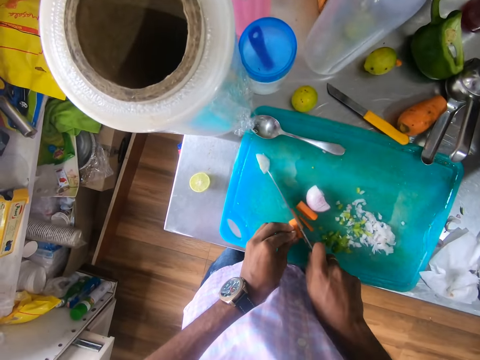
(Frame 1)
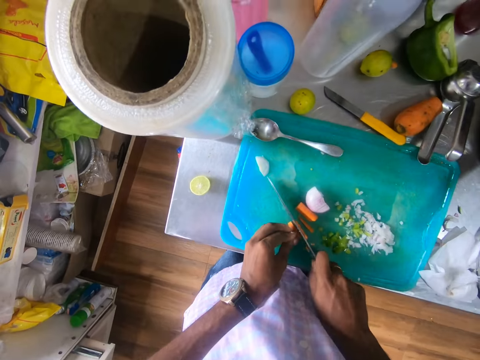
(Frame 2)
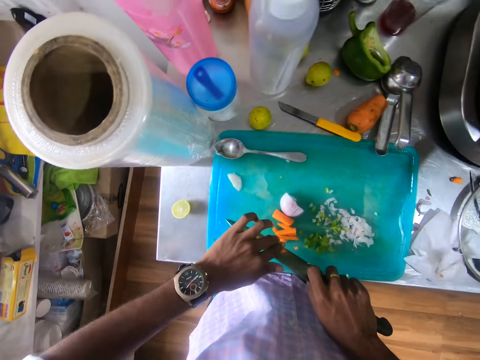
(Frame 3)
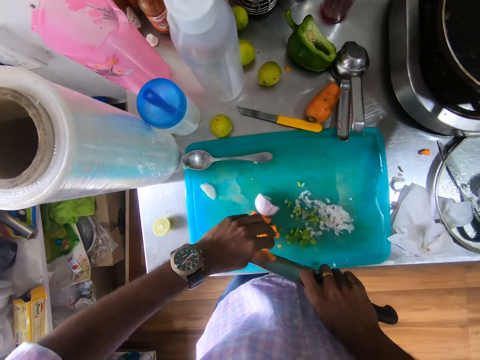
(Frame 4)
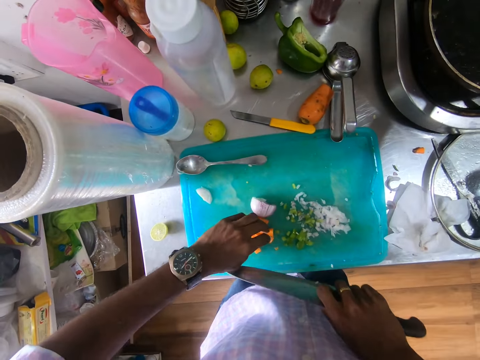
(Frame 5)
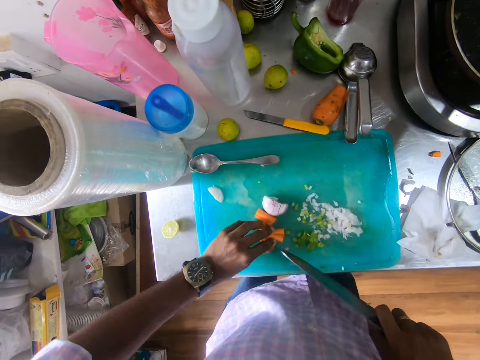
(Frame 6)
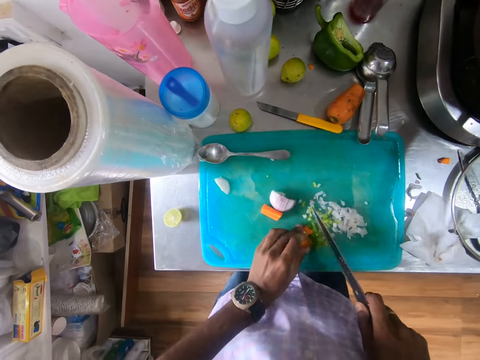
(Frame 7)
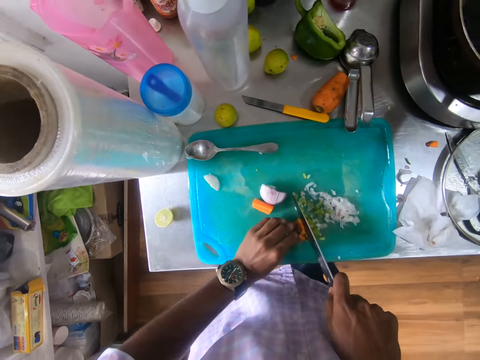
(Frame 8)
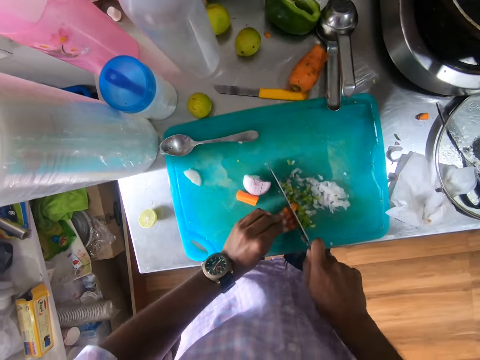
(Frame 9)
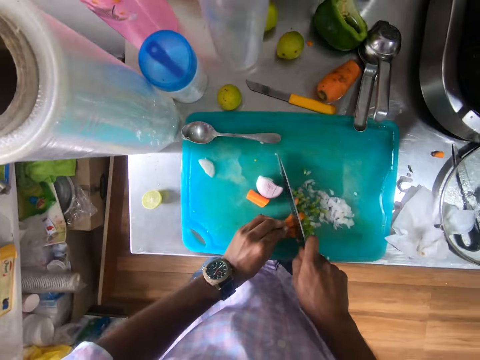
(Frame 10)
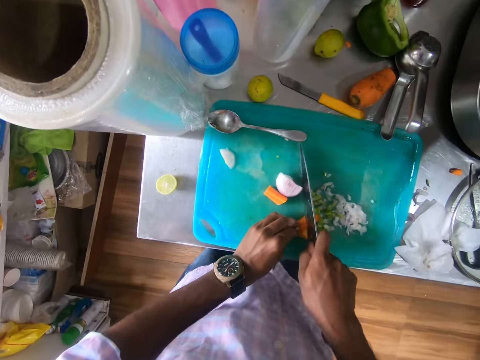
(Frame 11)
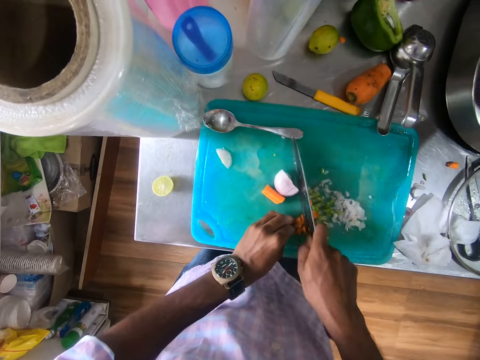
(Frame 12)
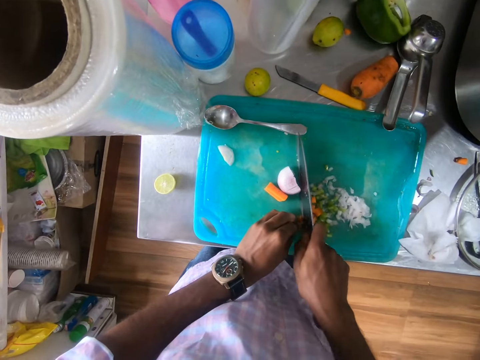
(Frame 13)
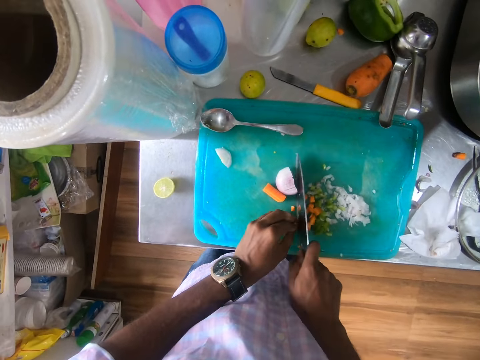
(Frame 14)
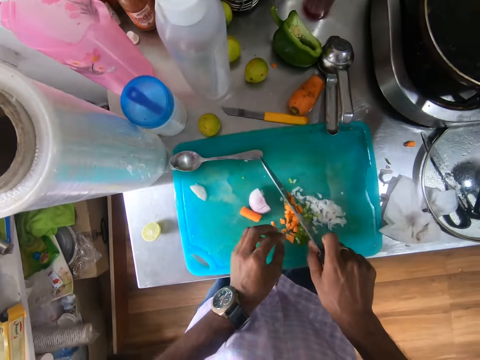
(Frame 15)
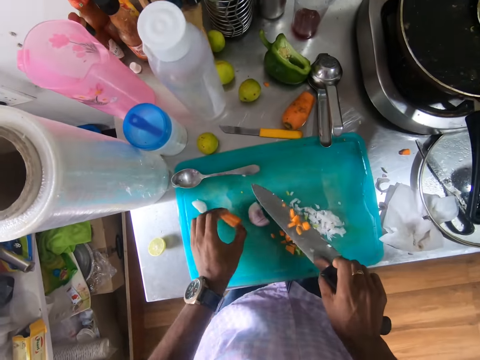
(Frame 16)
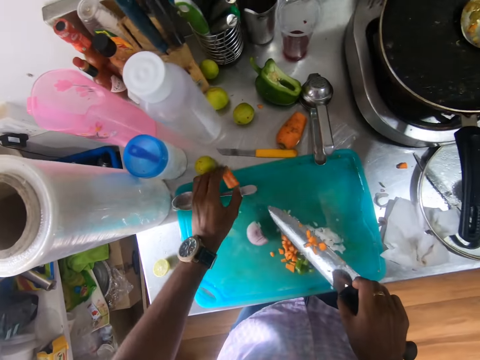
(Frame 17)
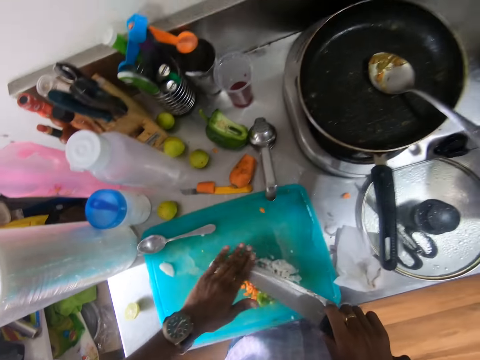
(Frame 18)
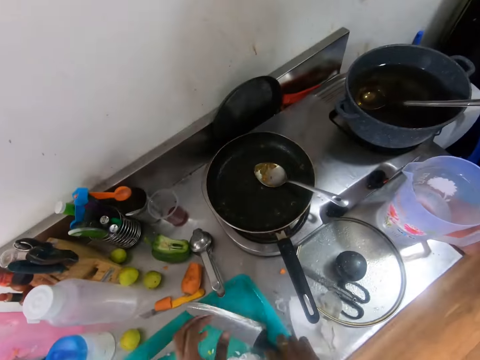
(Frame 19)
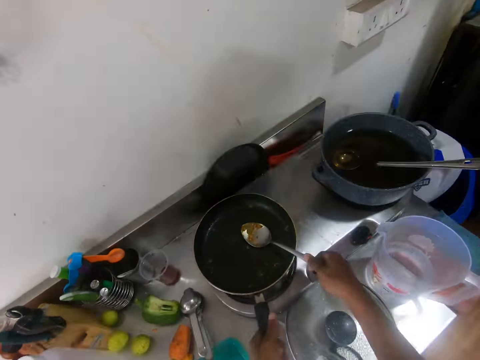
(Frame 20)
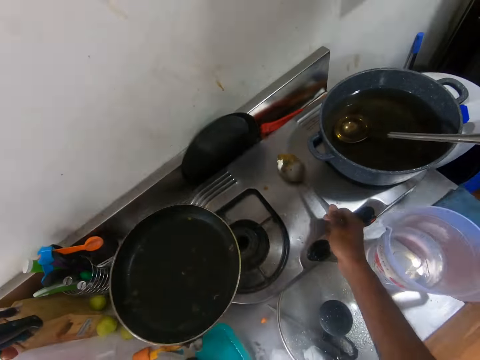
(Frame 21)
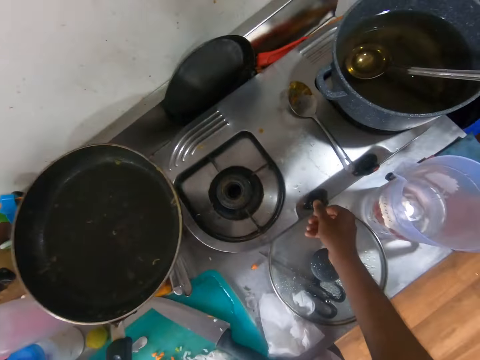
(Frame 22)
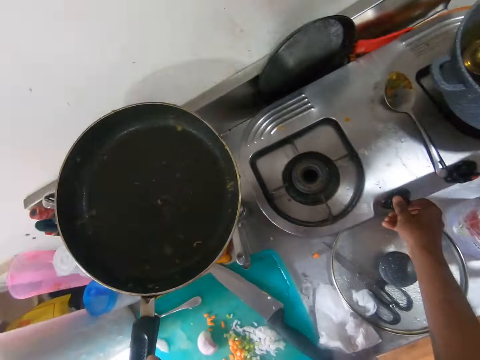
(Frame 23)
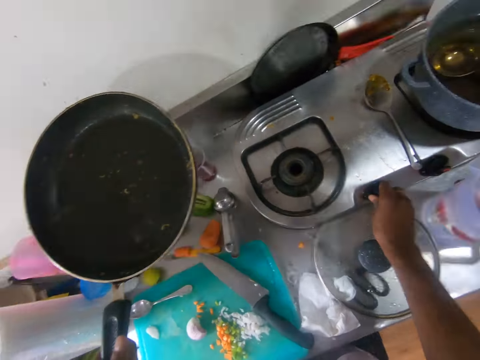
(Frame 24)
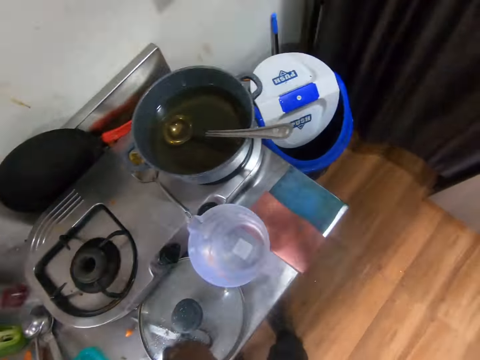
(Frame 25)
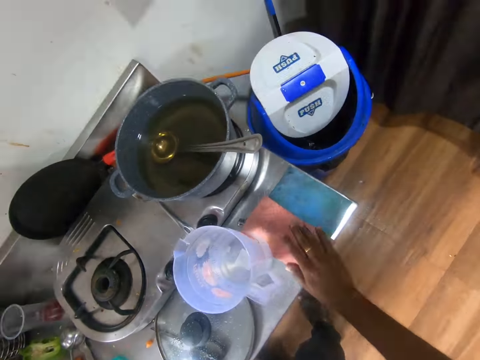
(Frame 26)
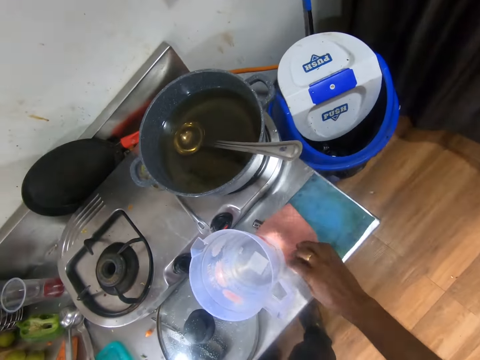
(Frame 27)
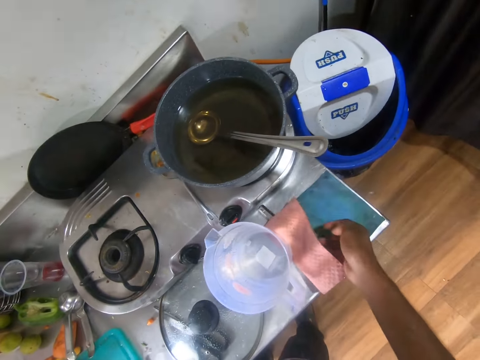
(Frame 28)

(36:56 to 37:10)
The camera wearer wipes the carrot on the knife with his left hand into the tray. He sets the second half of the carrot on the tray with his left hand. He slices the second half of the carrot with the knife in his right hand. He picks a part of the second half of the carrot from the tray with his left hand and drops the part of the second half of the carrot on the kitchen cabinet with his left hand. He wipes the carrot on the knife with his left hand into the tray. He drops the knife on the tray with his right hand. He picks a pan from the cooker with his left hand. He picks a spoon from the pan with his right hand. He places the spoon on the cooker with his right hand. He turns the switch of the cooker with his right hand. He moves his right hand around a napkin.

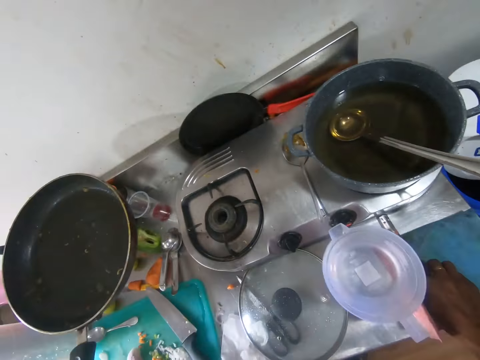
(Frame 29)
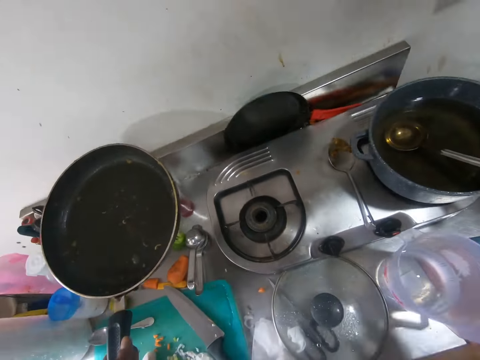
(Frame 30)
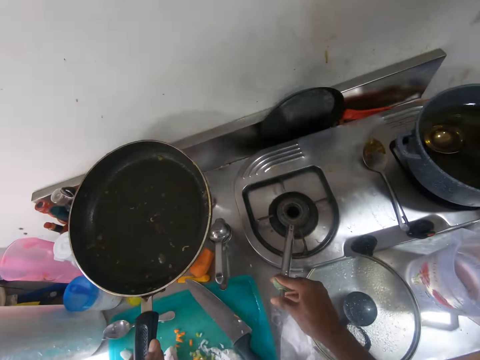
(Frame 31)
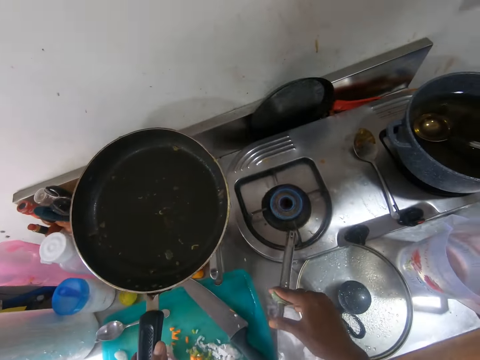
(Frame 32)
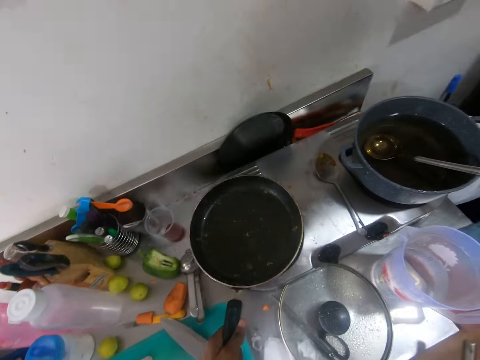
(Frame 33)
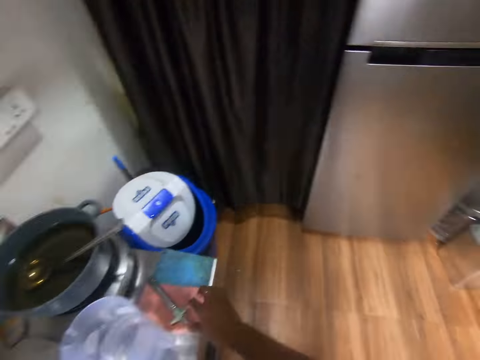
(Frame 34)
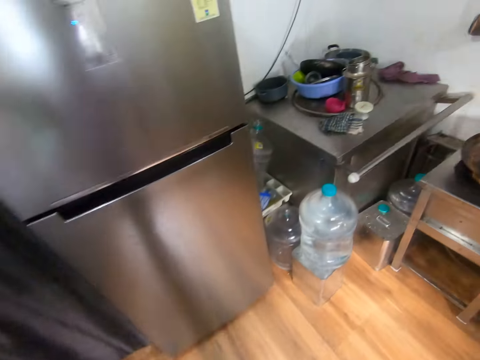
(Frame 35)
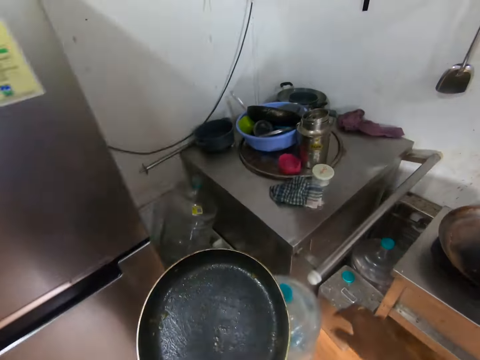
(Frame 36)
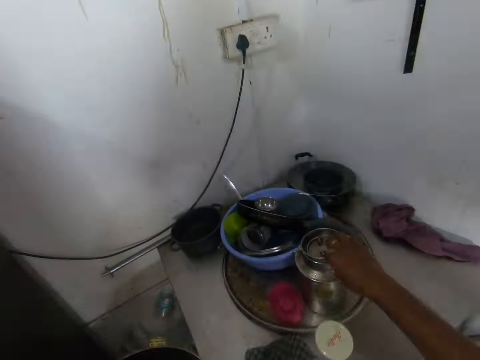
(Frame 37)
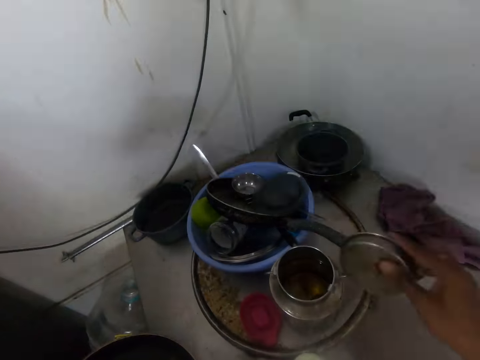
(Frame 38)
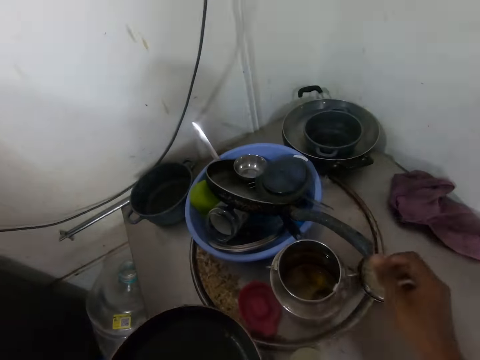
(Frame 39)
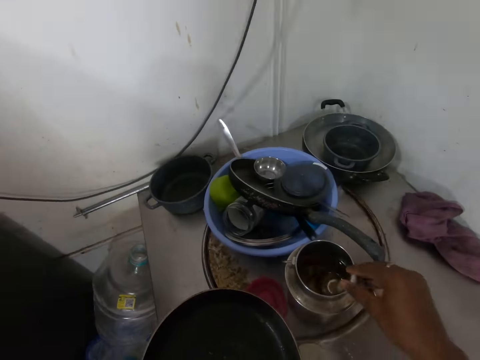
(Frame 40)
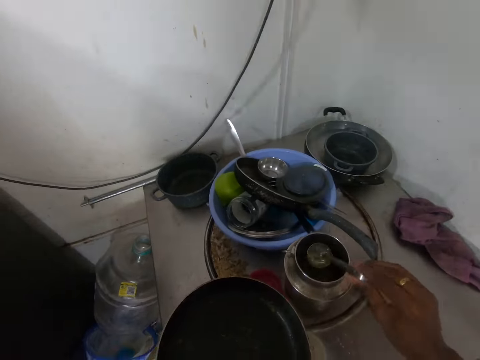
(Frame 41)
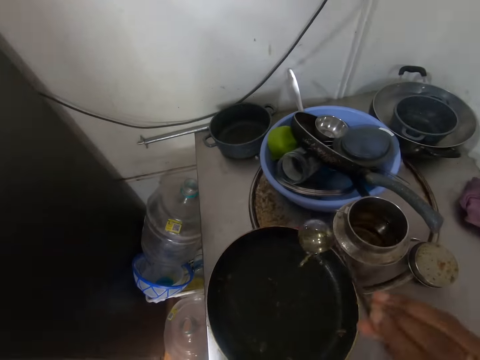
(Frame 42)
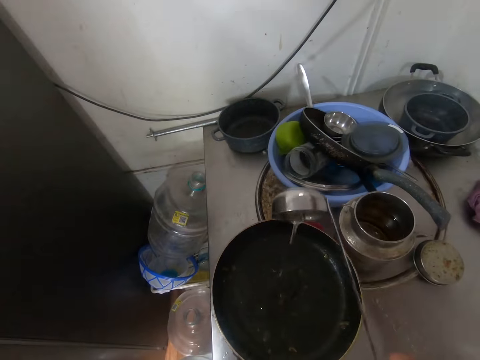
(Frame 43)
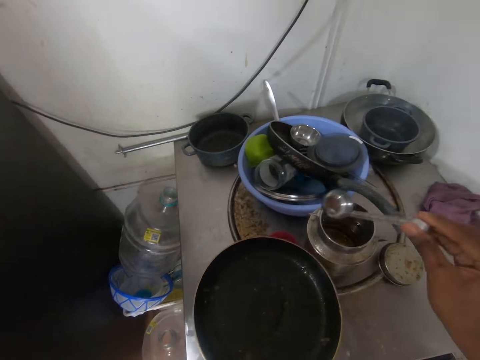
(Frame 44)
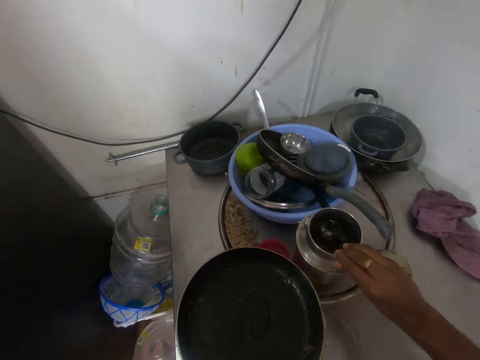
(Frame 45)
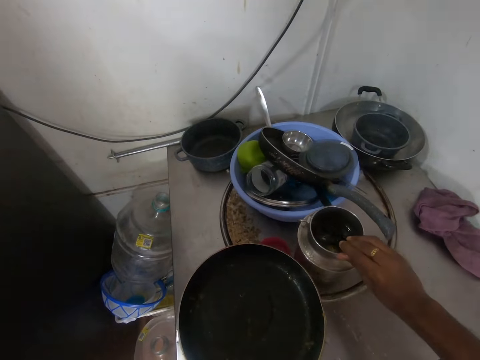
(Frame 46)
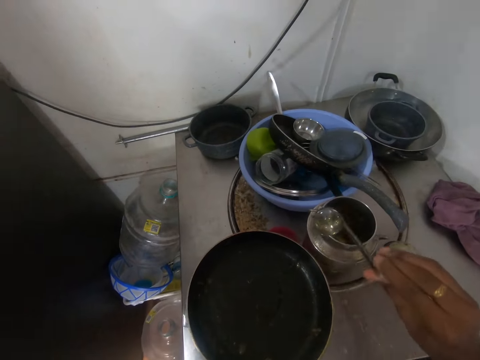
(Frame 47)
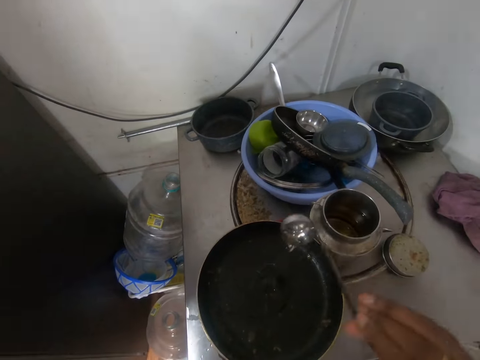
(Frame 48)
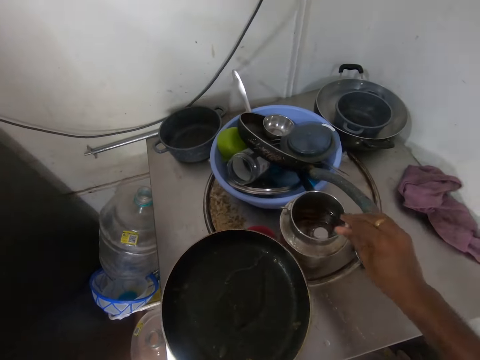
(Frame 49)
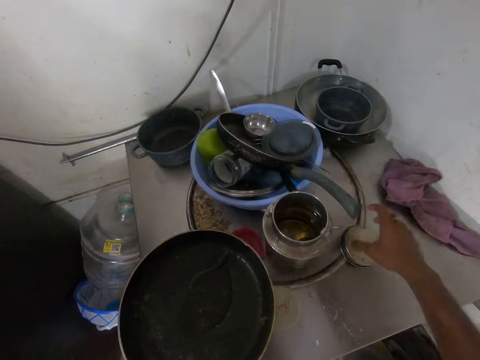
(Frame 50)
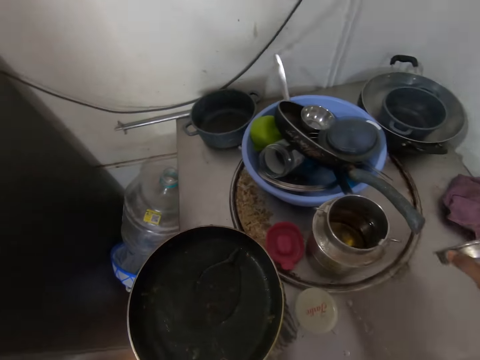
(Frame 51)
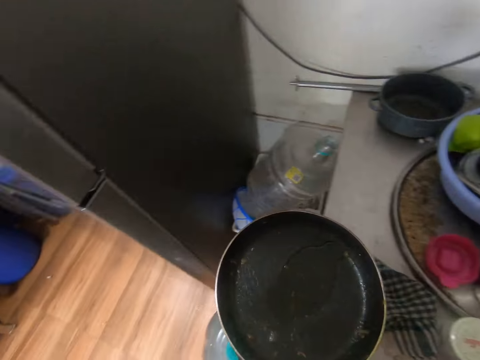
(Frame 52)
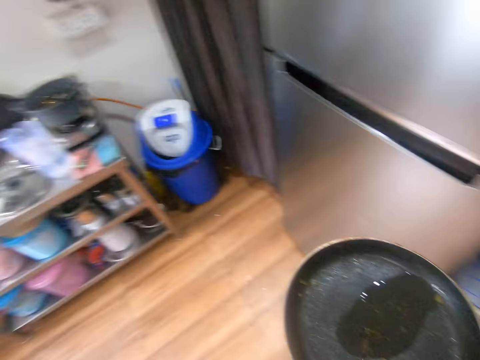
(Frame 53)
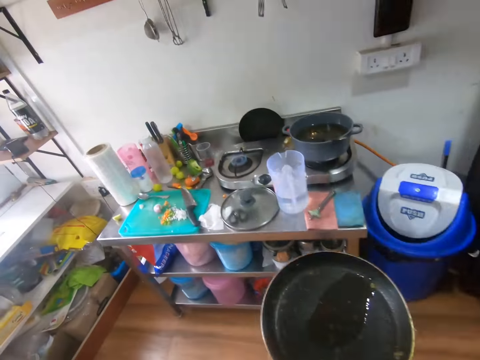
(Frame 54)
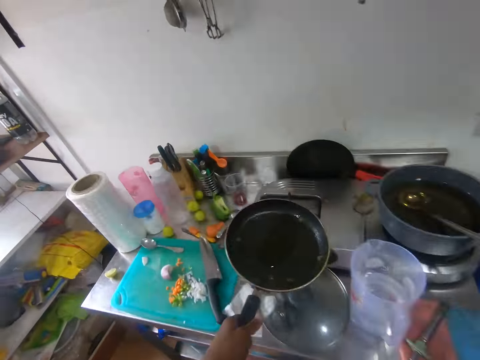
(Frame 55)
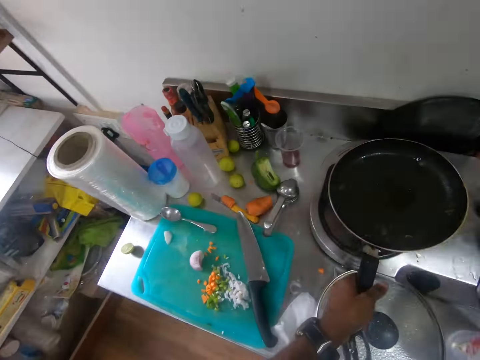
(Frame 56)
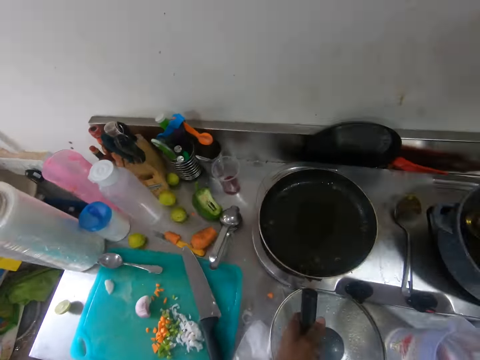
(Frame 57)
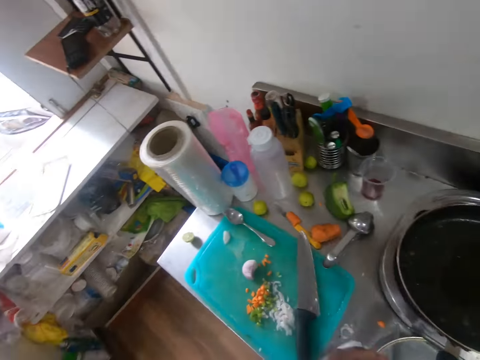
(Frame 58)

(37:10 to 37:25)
The camera wearer picks a lighter under the napkin with his right hand. He lights the cooker with the lighter in his right hand. He places the pan on the cooker with his left hand. He drops the lighter on the kitchen cabinet with his right hand. He picks the pan from the cooker with his left hand. He walks towards the fridge. He opens a lid of a jar or cylinder with his right hand. He places the lid on a table with his right hand. He takes oil from the jar with a spoon in his right hand into the pan. He pours the oil in the pan. He places the spoon into the jar with his right hand. He covers the cylinder. He picks the lid from the table with his right hand. He closes the jar with the lid in his right hand. He walks towards the cooker. He places the pan on the cooker with his left hand.
